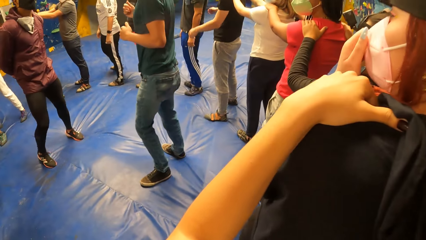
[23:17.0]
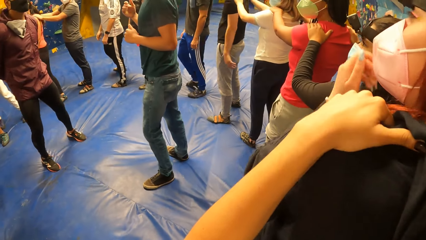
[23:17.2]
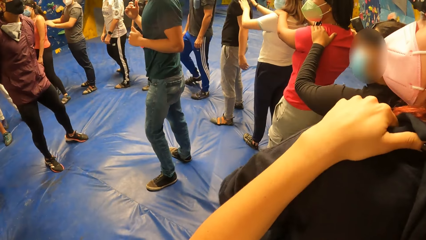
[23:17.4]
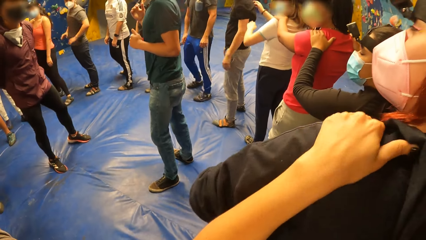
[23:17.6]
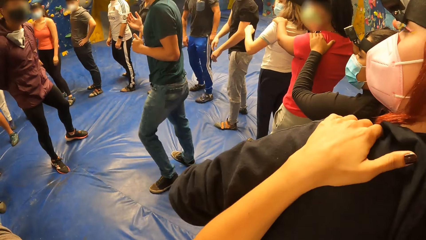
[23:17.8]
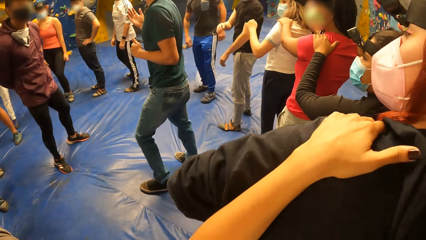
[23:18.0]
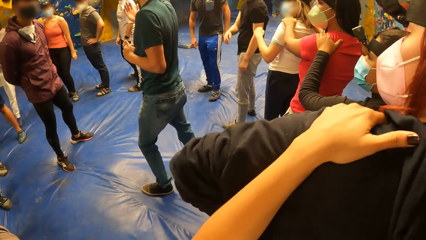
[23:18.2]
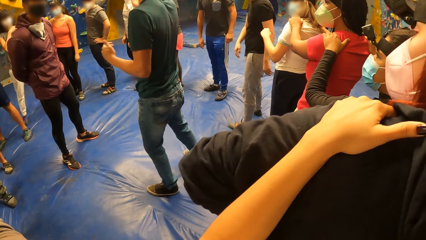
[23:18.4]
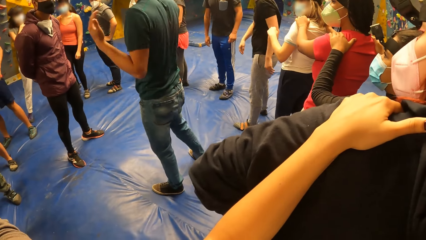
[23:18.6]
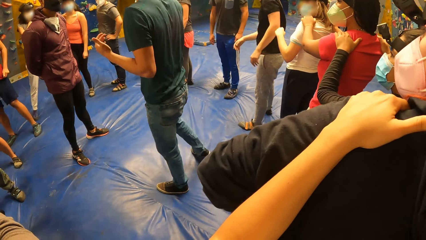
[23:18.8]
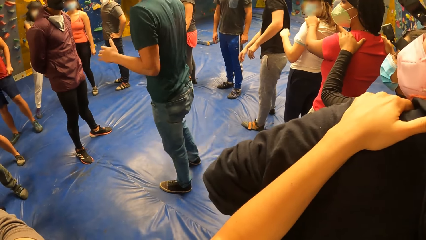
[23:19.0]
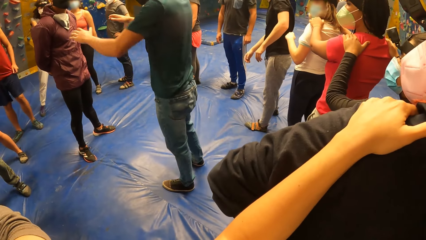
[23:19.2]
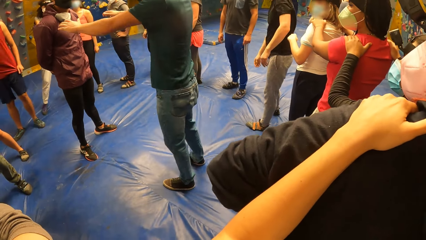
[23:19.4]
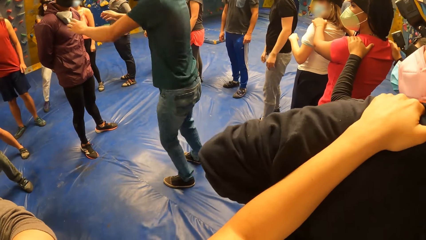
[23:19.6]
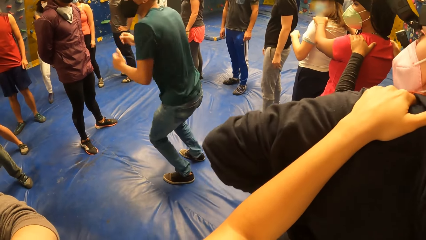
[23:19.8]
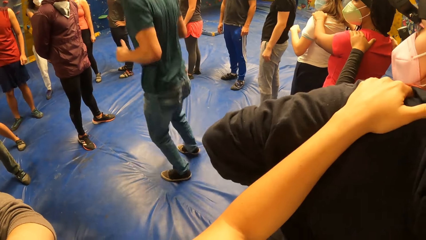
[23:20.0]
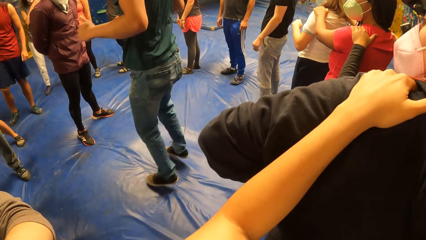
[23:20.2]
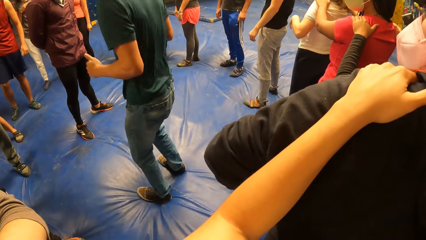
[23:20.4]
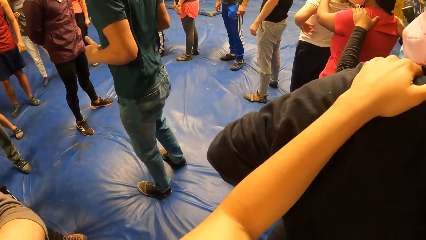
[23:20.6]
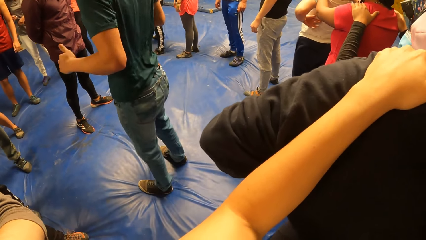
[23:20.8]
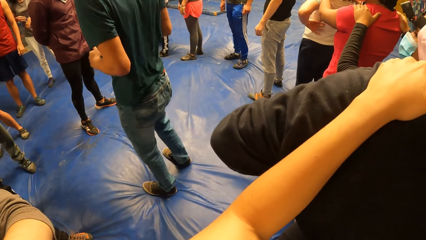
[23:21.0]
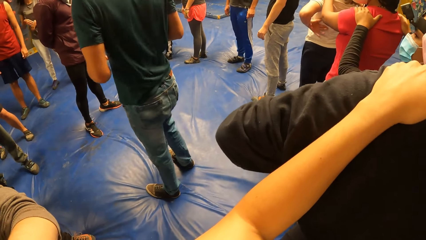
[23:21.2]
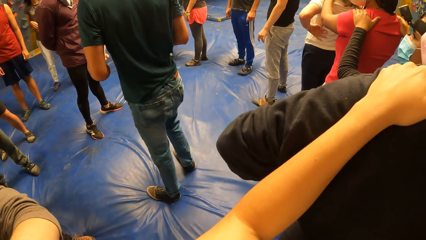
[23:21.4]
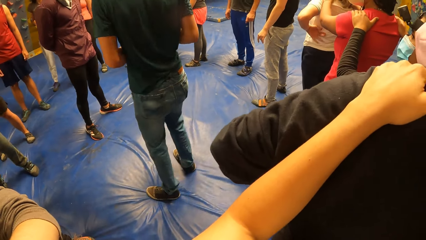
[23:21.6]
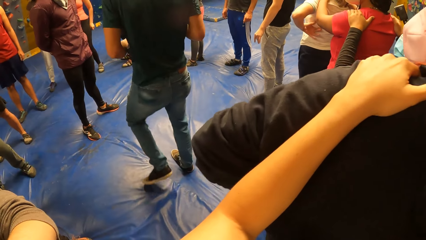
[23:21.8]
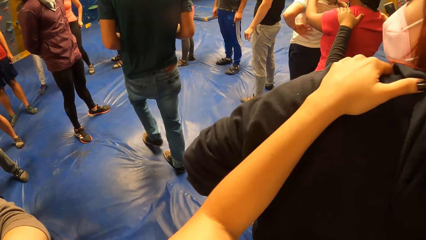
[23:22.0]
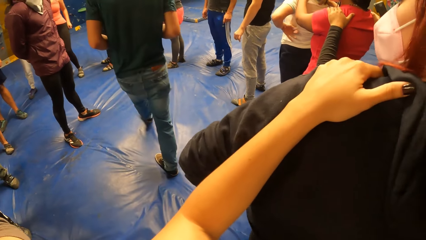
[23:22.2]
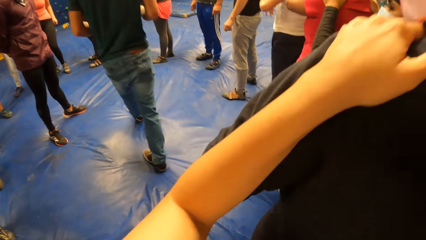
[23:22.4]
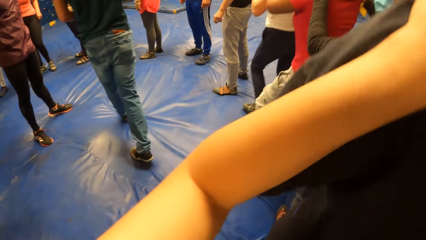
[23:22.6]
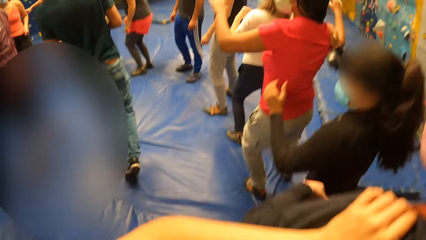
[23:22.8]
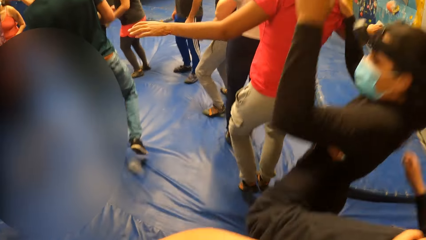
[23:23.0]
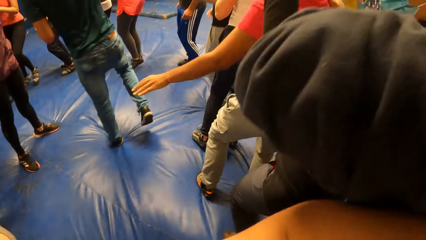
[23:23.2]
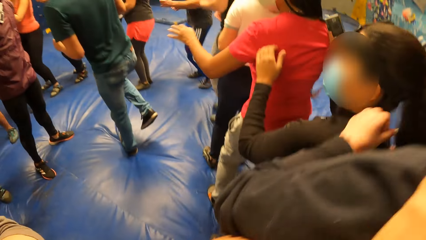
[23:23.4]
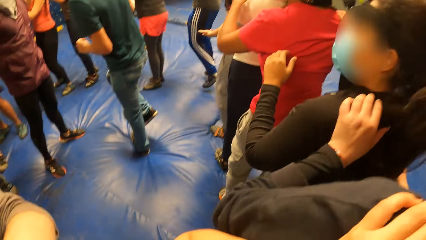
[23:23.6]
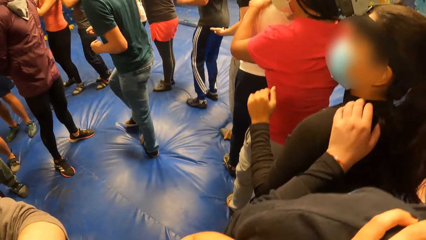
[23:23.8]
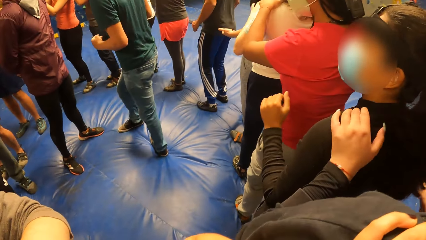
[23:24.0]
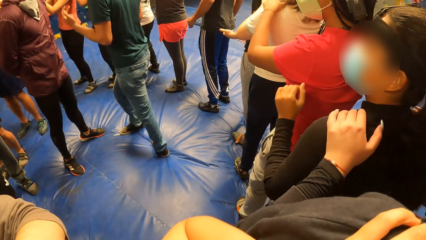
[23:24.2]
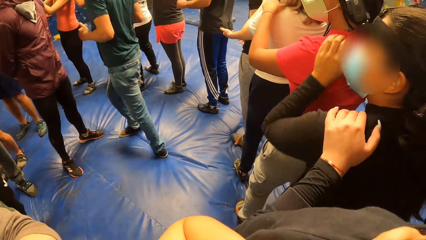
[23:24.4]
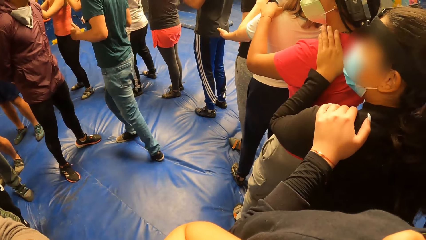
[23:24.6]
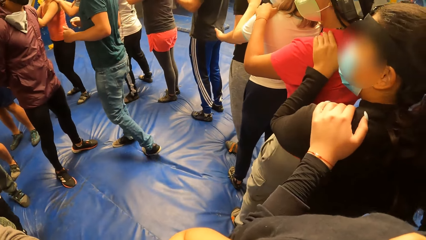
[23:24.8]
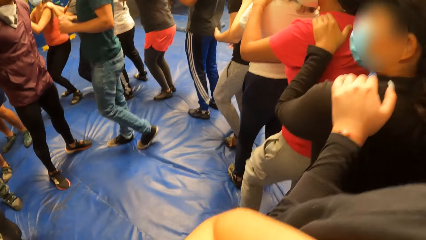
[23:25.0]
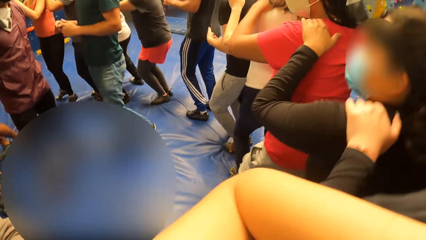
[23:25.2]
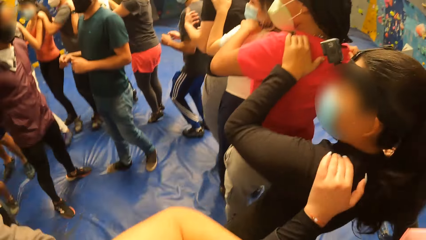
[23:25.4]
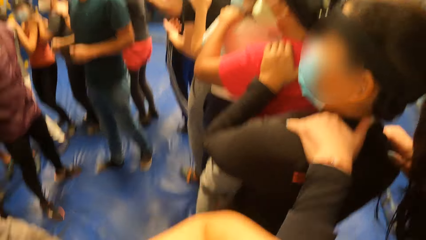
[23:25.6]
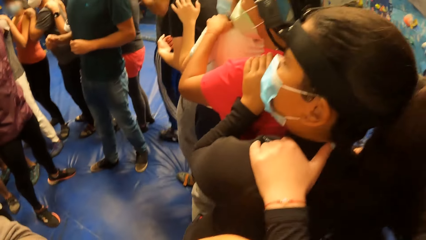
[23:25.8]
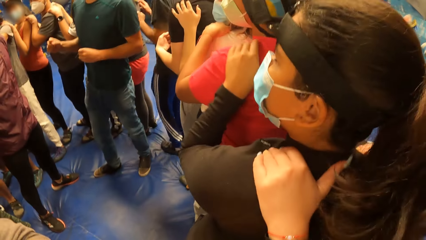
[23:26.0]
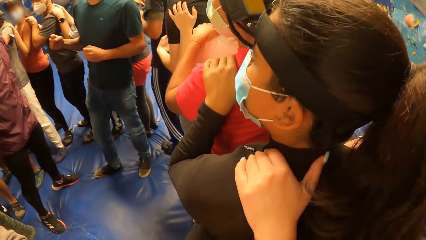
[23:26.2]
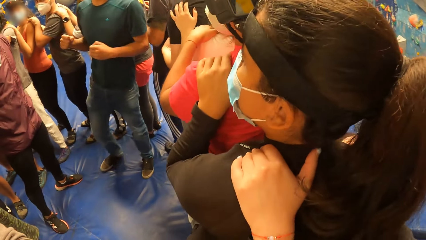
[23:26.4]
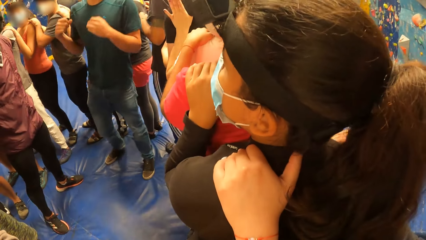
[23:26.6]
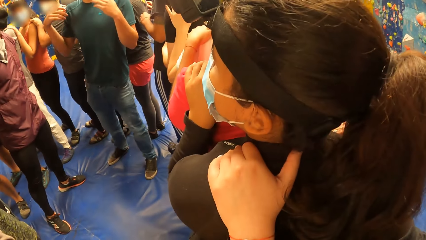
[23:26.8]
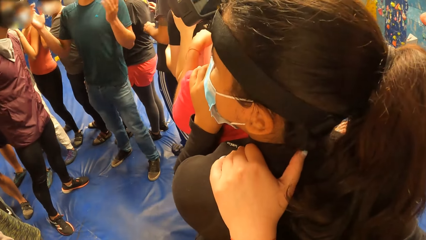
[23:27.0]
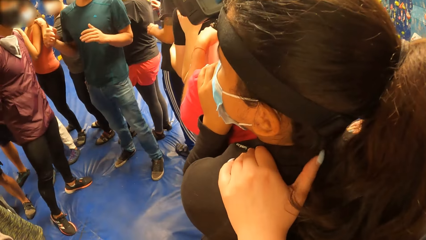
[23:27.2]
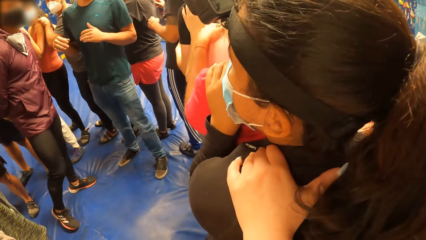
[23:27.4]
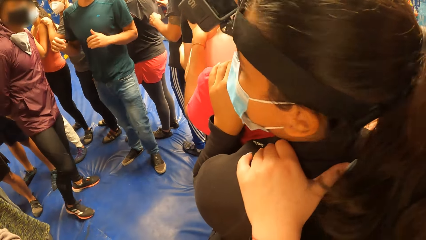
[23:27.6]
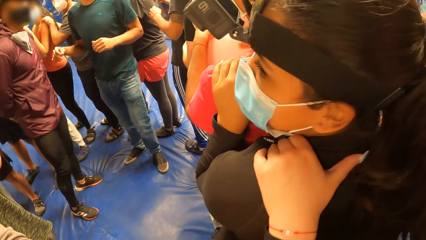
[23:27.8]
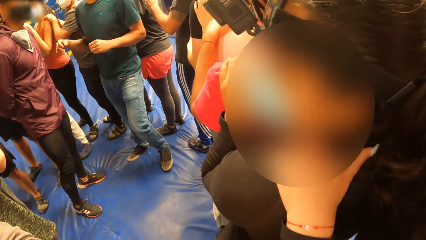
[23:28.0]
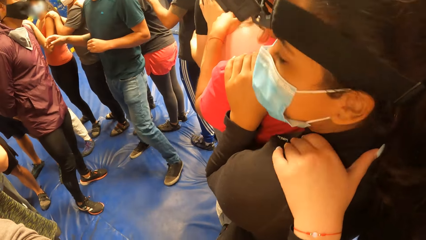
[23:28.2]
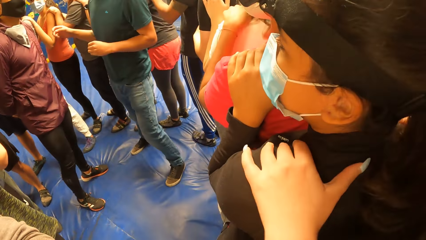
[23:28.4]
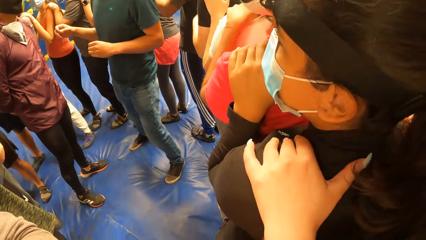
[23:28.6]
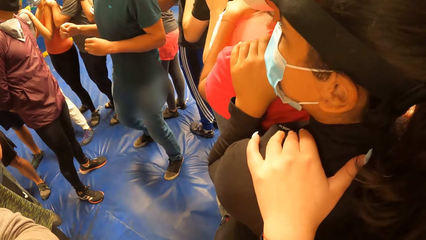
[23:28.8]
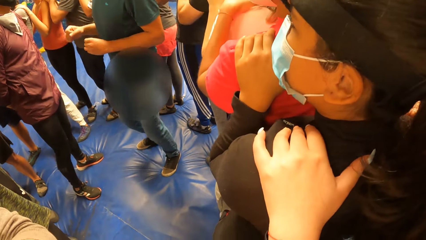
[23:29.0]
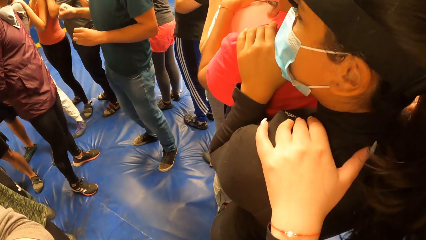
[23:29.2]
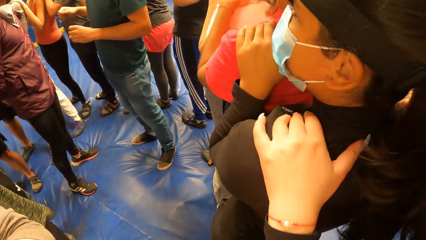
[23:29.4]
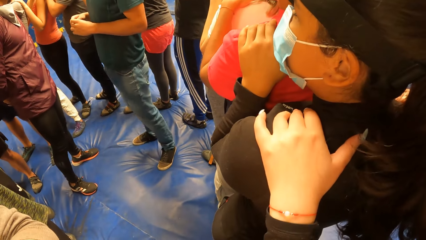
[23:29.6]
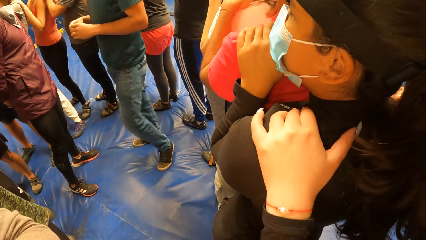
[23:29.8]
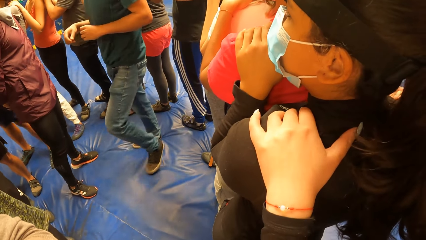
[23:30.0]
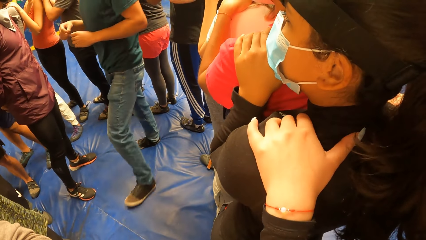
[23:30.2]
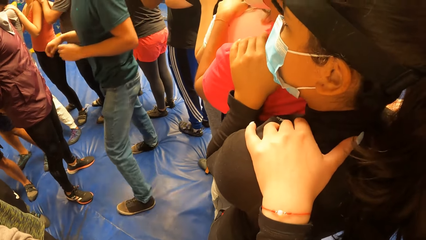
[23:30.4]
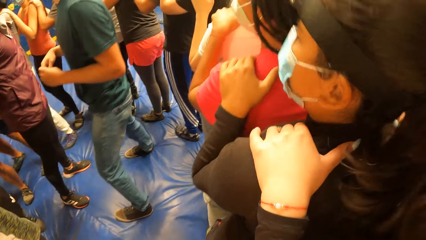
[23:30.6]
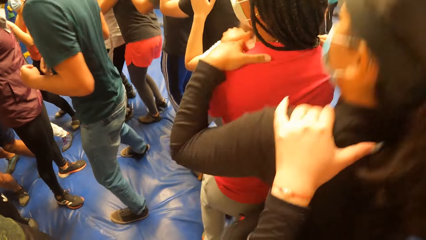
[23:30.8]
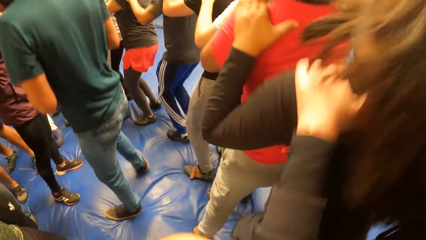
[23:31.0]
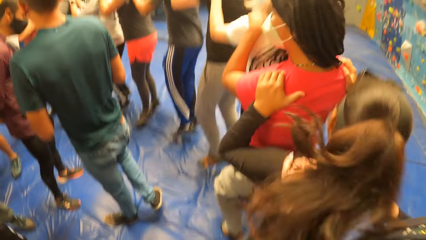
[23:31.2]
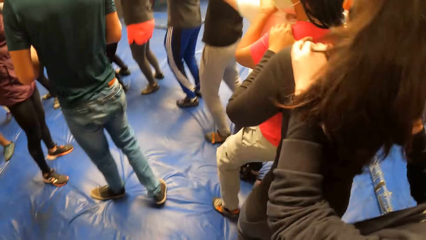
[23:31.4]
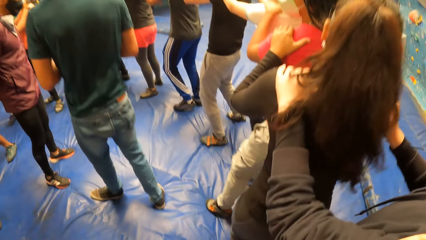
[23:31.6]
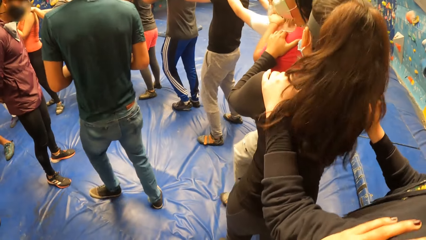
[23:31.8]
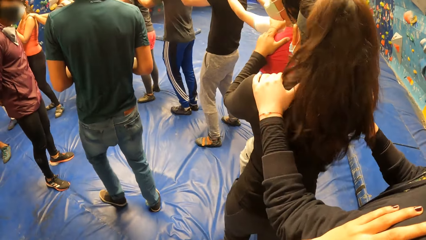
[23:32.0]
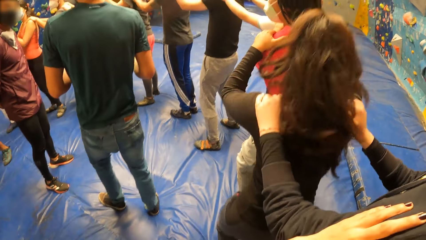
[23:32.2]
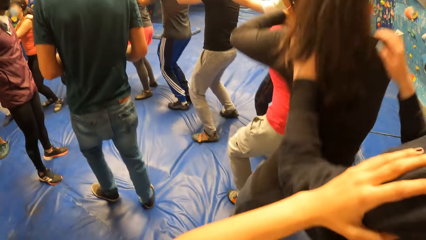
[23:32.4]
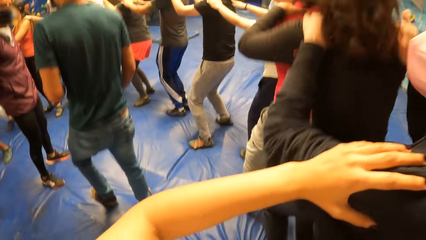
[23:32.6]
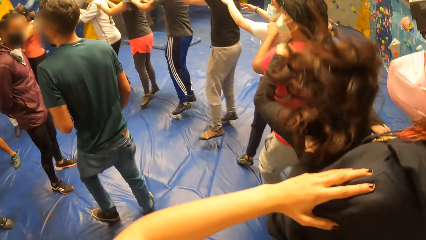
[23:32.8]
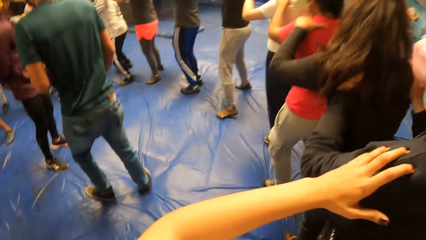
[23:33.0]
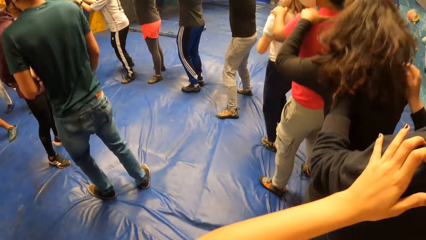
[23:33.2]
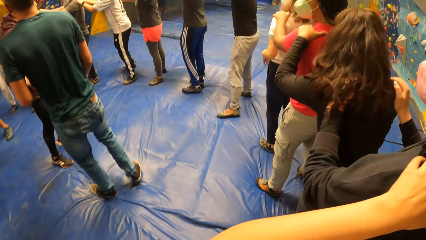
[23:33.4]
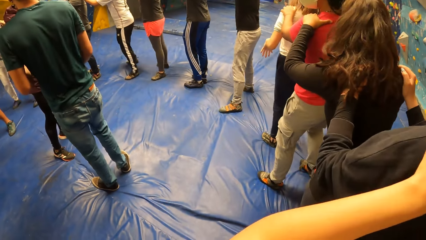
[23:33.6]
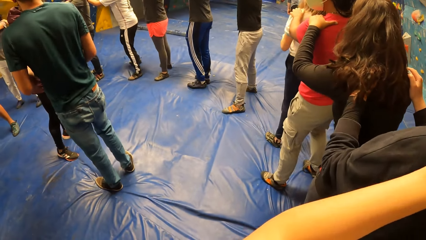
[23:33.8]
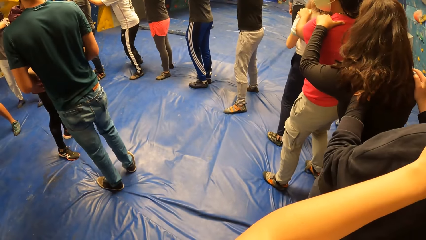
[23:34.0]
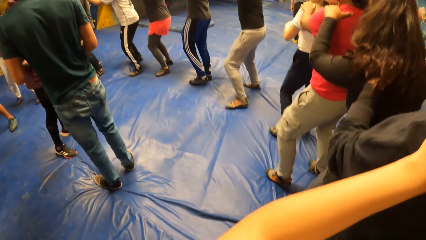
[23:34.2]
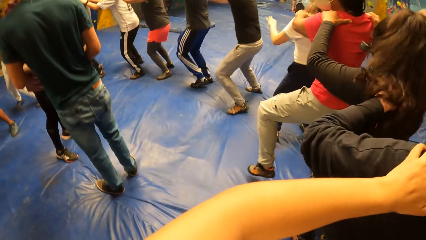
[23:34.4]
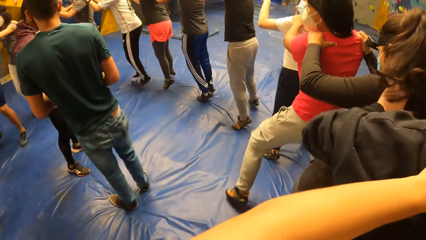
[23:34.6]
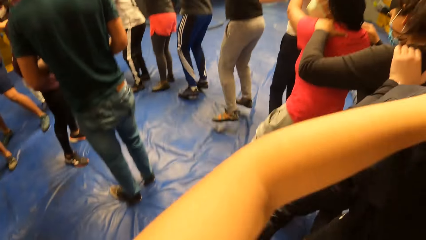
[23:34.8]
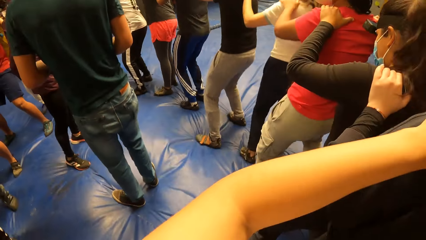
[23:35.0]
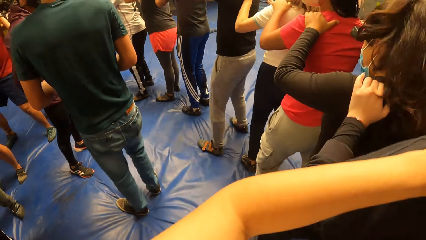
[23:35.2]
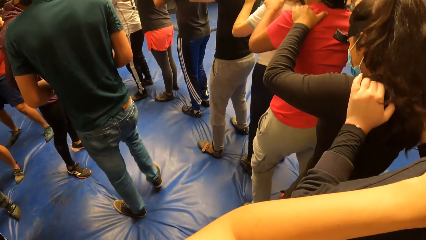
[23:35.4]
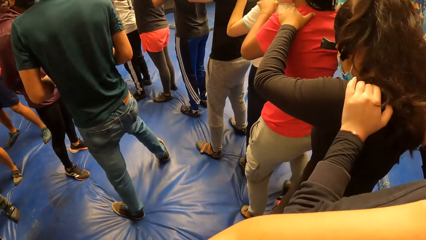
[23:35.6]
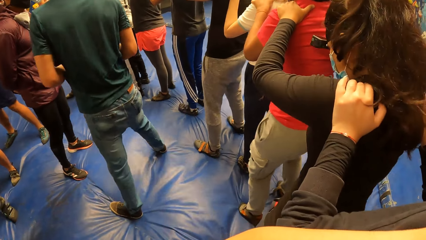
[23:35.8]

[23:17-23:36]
A man moves around the cushion. The man speaks to people around the circle and jumps on the cushion. Another man stands in front of the first man. A lady jumps. The lady jumps repeatedly.
